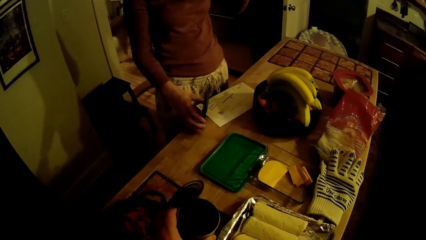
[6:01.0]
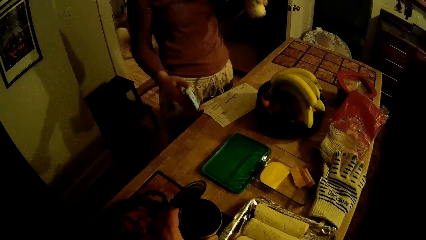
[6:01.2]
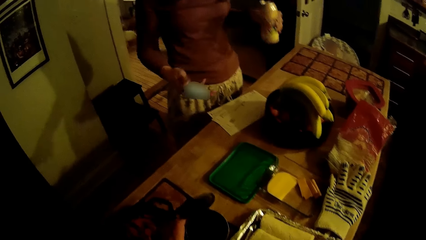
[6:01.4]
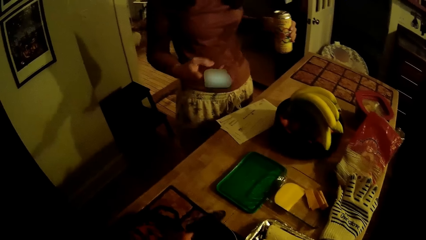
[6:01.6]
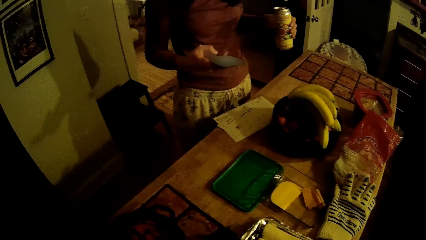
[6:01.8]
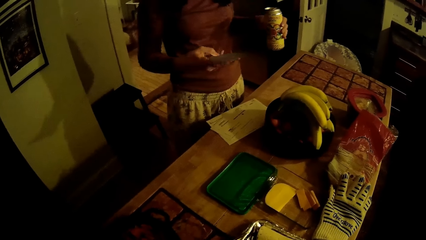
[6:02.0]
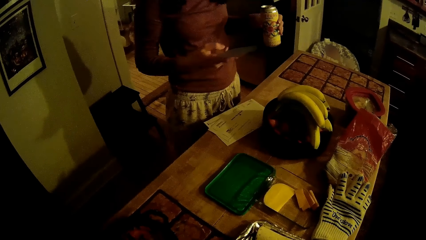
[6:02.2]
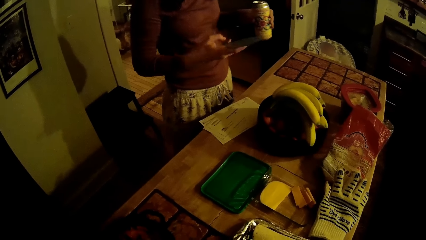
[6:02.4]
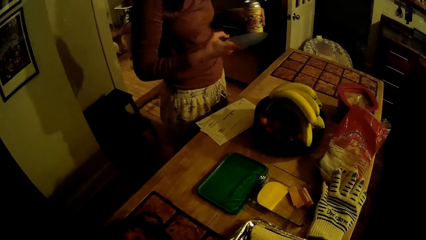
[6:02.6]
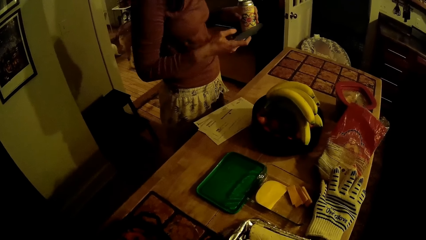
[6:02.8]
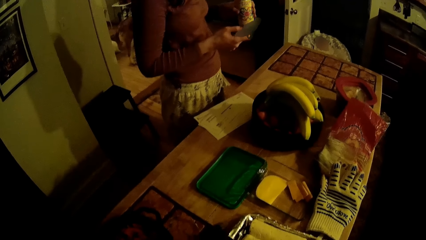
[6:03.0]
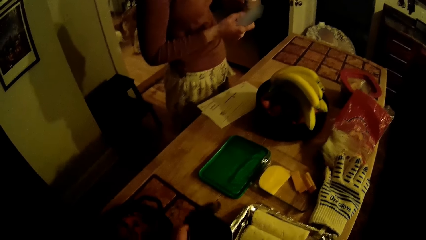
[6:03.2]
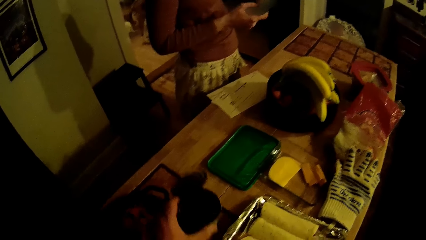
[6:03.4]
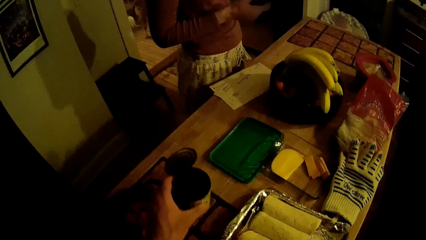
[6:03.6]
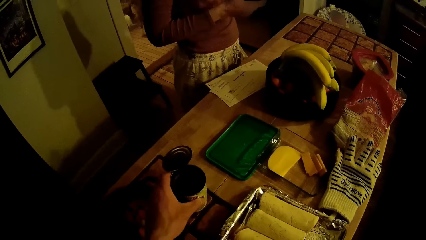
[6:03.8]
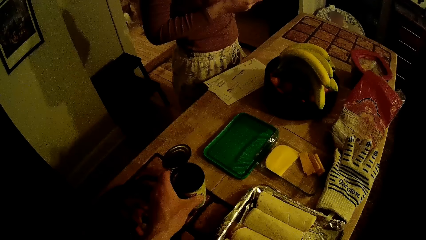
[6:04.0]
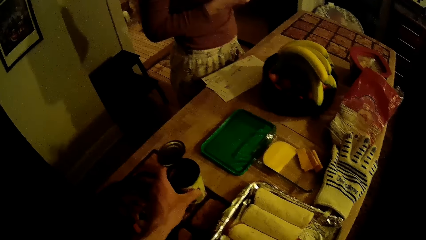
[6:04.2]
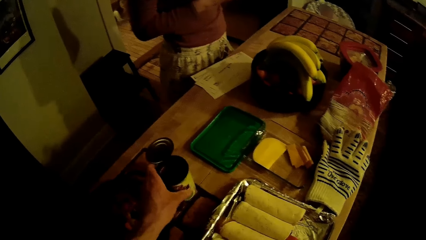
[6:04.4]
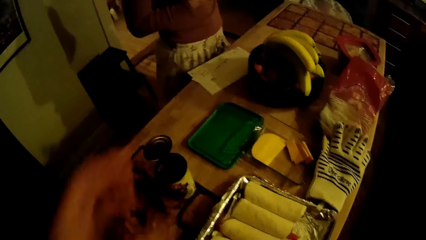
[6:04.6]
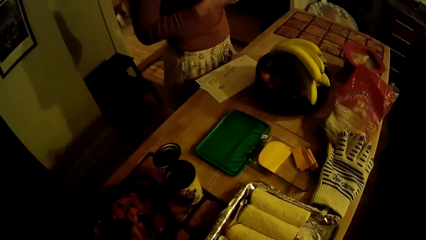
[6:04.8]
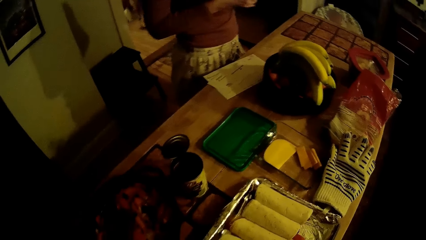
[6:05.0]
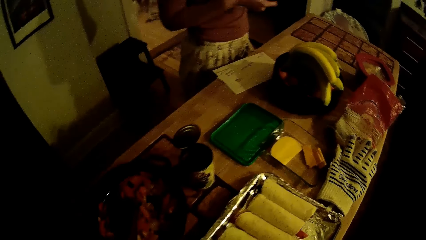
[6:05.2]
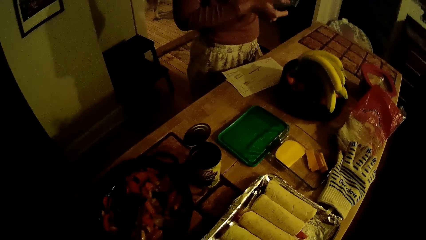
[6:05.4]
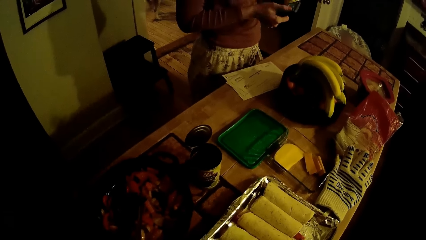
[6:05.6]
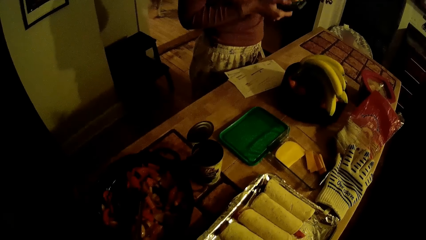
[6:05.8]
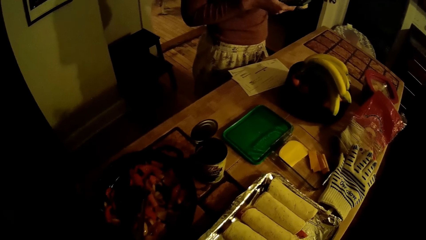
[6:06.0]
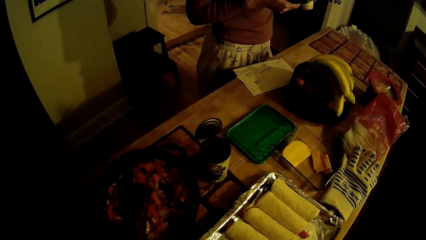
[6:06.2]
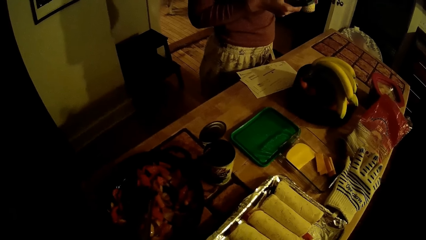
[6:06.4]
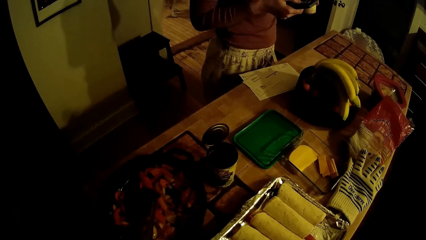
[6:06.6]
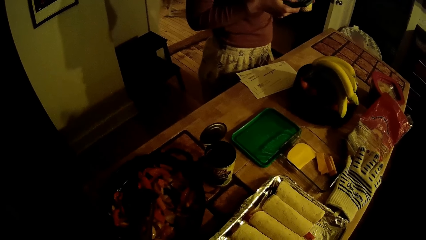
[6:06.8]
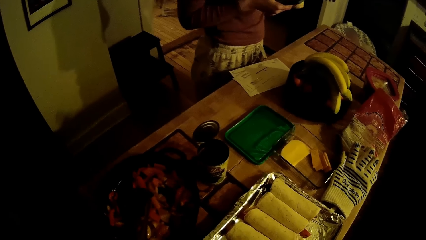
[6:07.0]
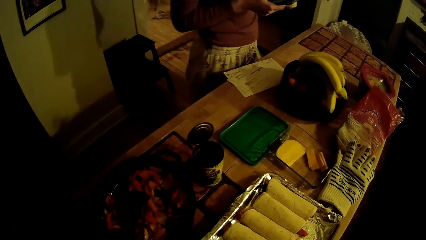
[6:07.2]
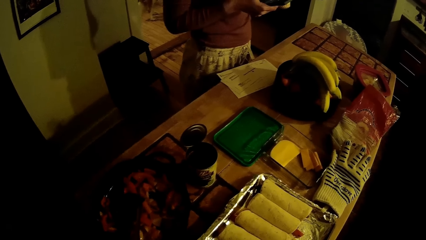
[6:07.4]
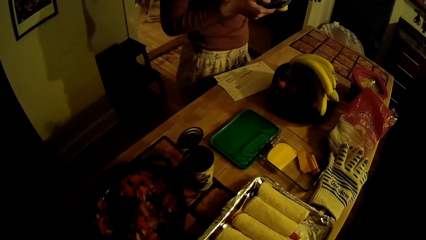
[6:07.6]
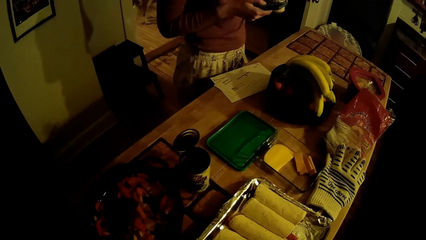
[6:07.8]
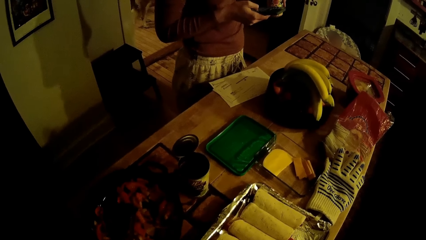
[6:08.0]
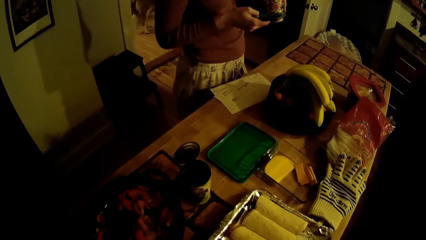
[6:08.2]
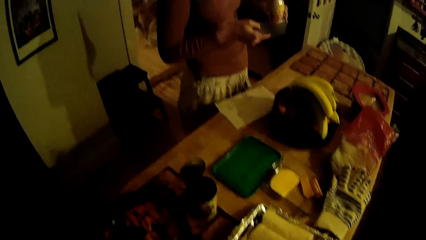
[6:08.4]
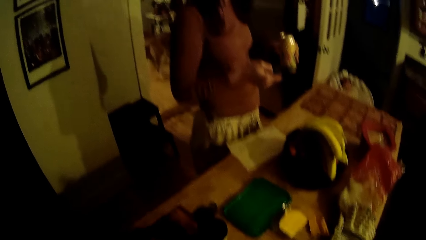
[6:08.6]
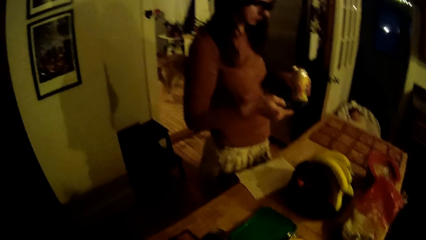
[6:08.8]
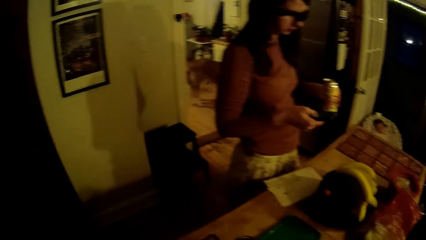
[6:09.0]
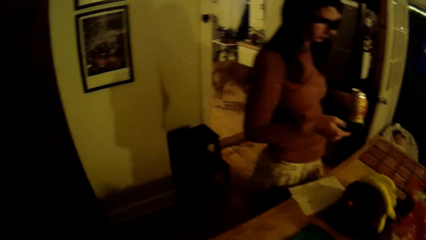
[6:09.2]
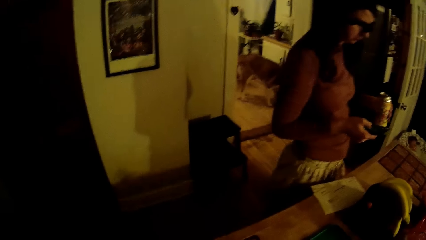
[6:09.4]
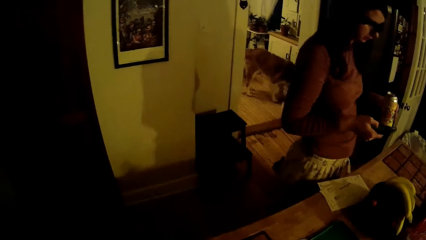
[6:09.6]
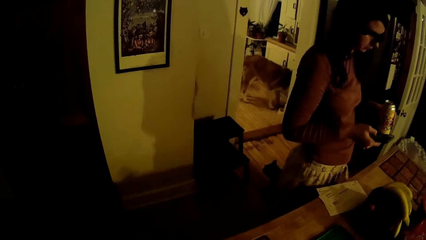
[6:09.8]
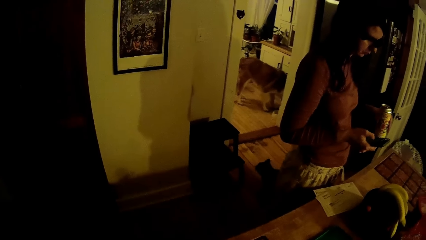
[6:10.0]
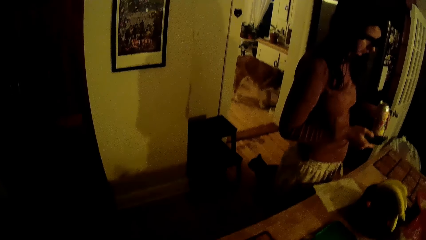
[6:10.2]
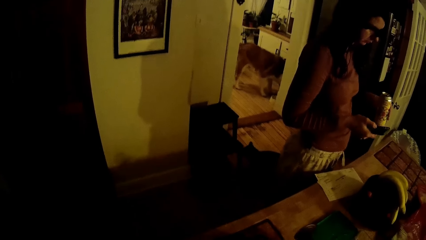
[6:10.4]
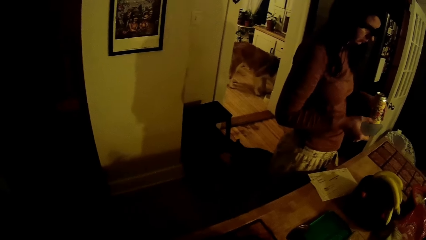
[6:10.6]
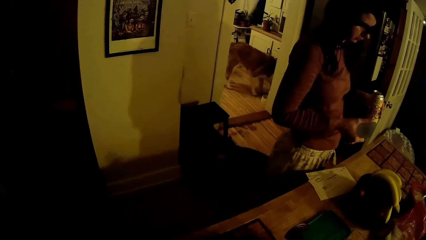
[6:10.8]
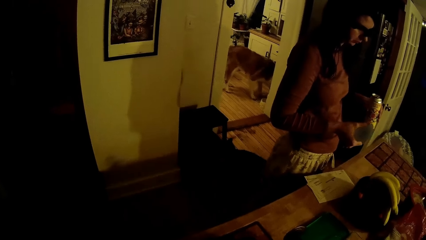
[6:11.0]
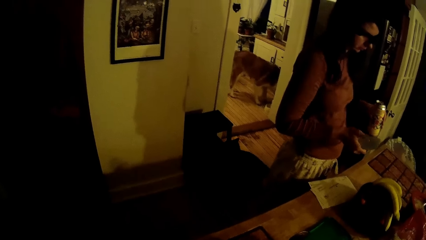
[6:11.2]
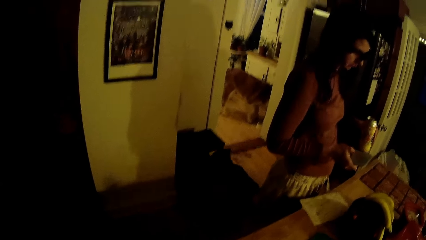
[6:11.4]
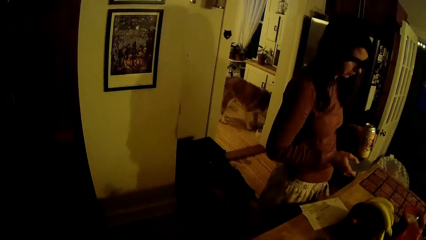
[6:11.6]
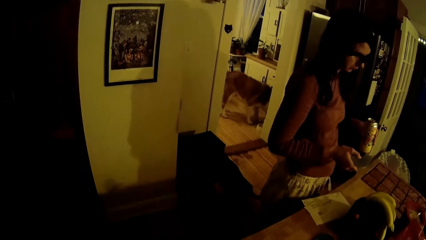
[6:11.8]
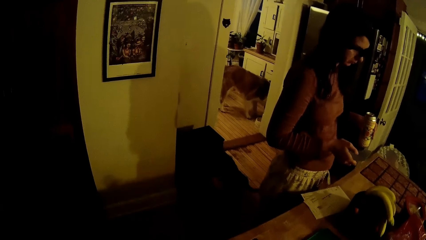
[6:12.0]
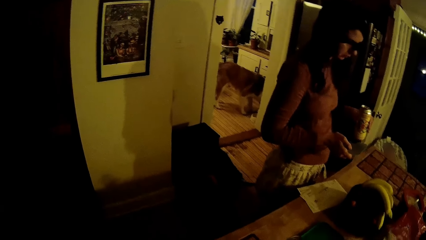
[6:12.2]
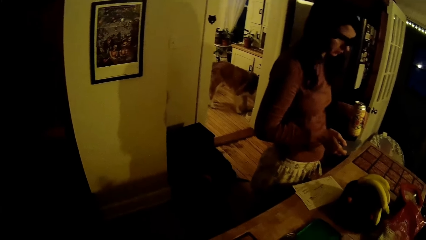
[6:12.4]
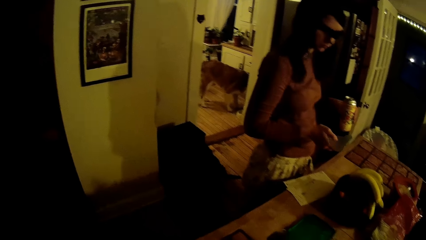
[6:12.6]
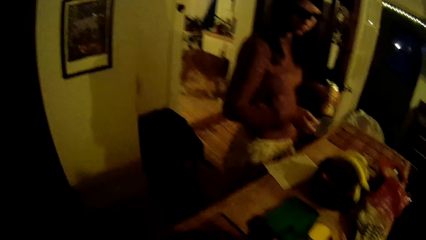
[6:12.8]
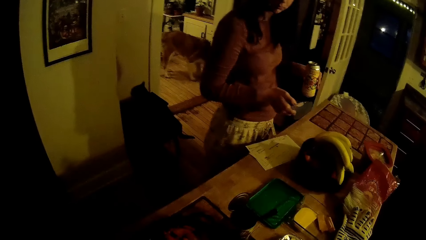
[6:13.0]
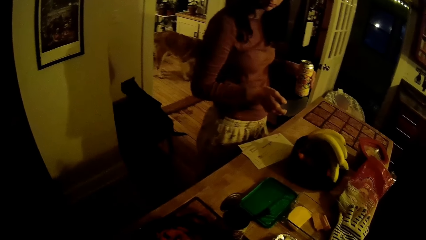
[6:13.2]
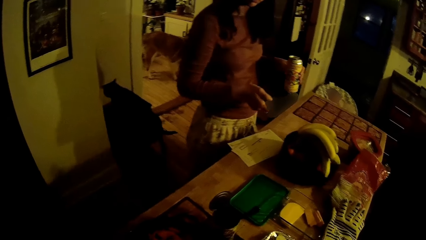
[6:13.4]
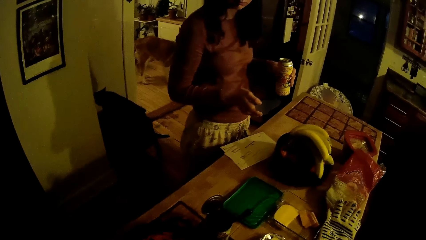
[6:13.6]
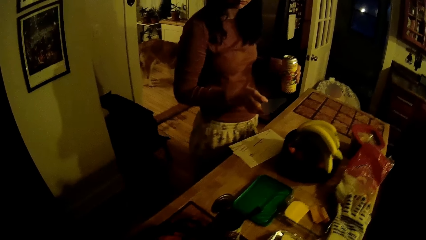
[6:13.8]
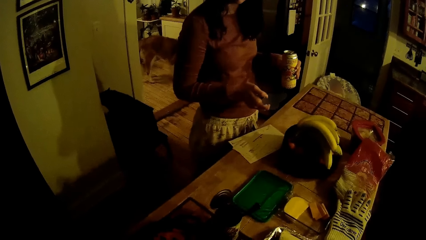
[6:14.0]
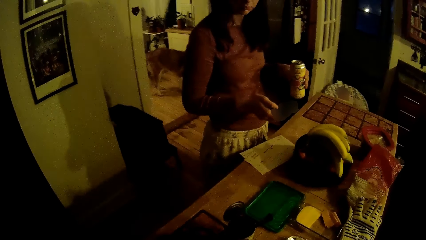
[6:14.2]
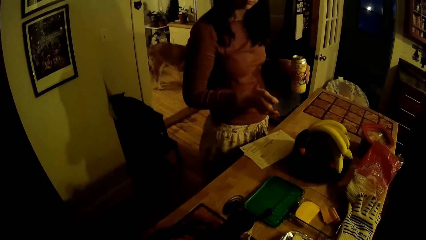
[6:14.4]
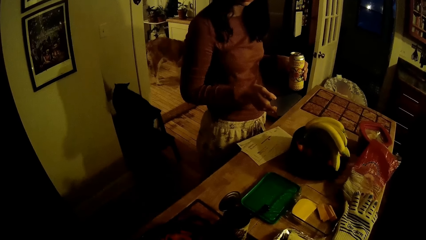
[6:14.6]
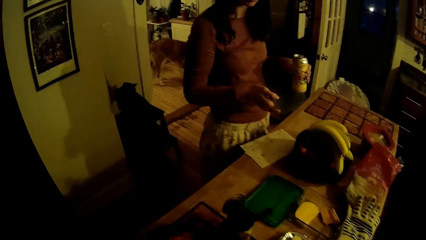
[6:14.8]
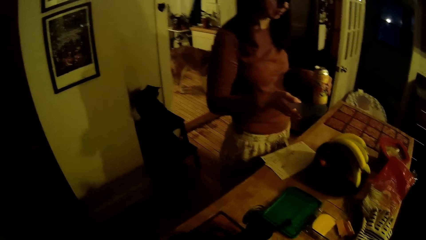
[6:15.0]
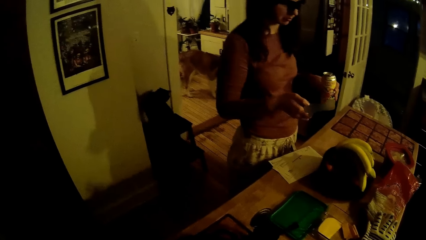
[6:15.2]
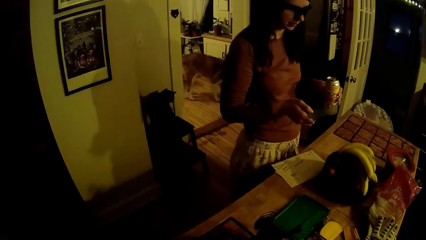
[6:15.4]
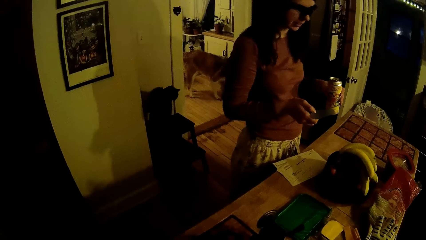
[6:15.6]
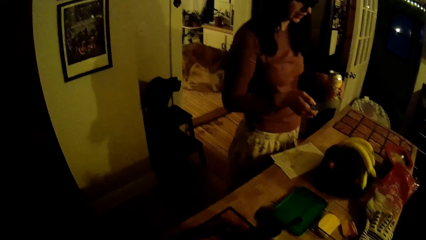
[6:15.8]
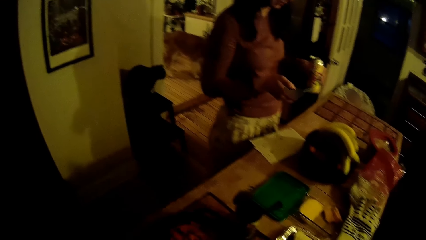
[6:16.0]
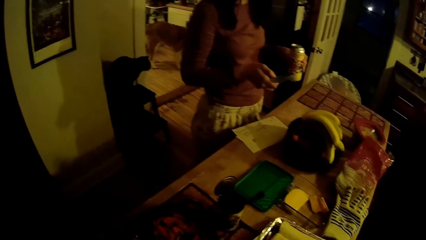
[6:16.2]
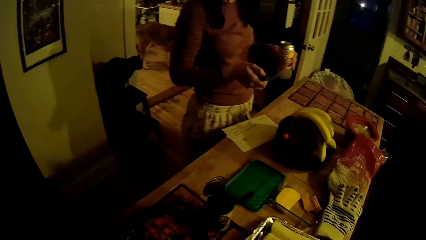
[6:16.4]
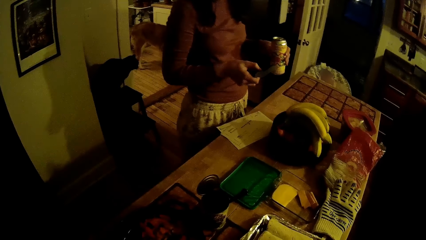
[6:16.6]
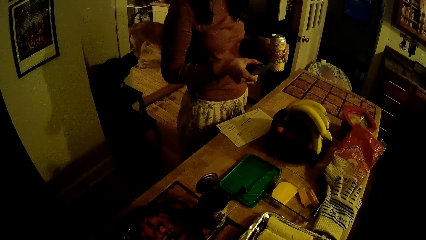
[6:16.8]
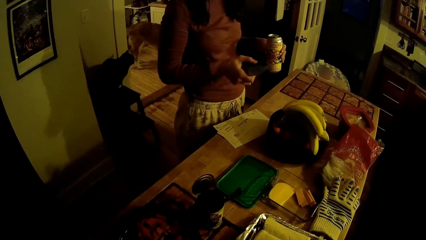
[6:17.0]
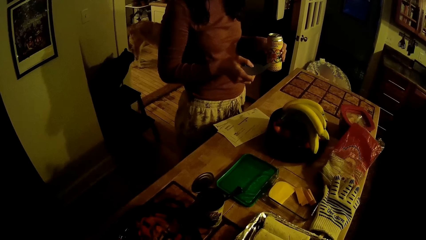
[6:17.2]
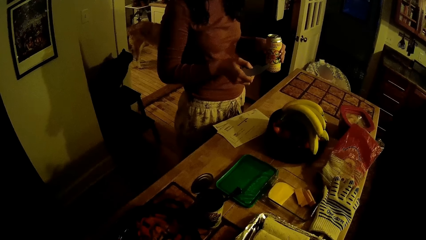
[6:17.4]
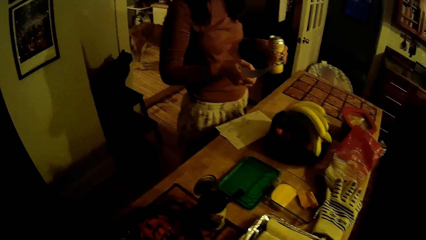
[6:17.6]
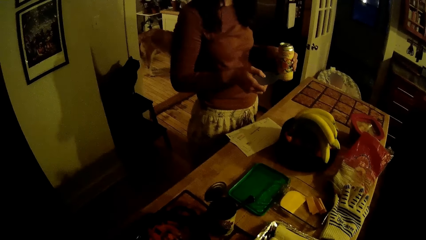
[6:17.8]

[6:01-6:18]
The camera wearer holds a tin with his left hand. The woman picks up the phone, presses the phone with her right hand, and scrolls the phone. The camera wearer drops the tin on the table with his left hand. He converses with the woman. A cat climbs on a small table in the kitchen.
